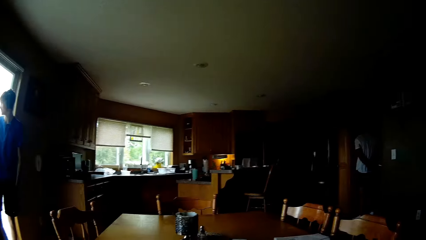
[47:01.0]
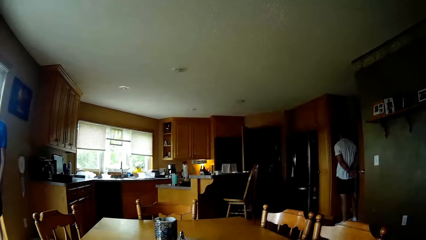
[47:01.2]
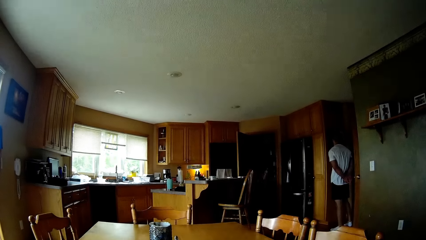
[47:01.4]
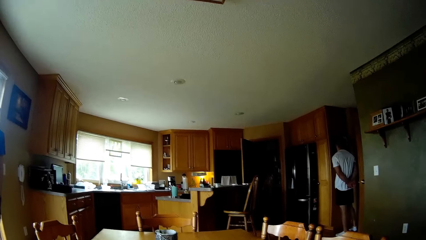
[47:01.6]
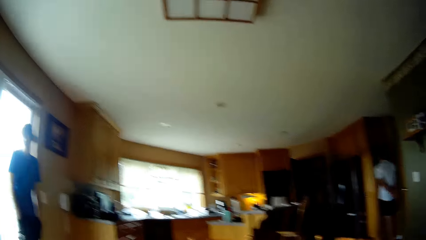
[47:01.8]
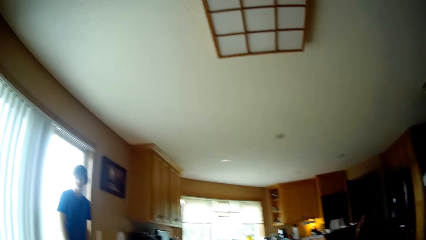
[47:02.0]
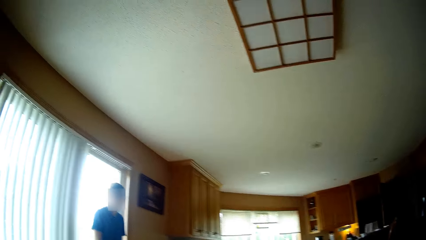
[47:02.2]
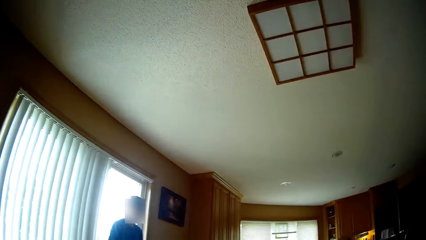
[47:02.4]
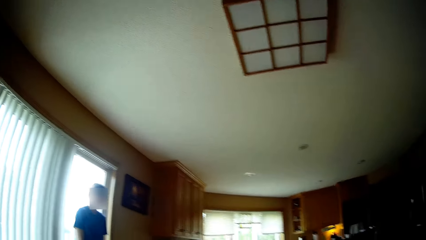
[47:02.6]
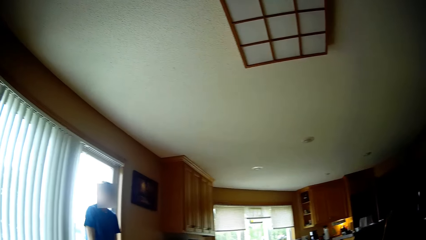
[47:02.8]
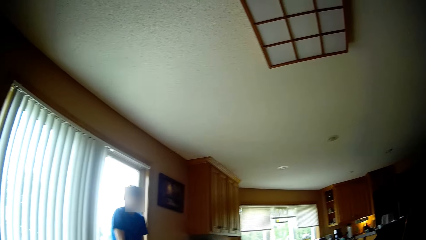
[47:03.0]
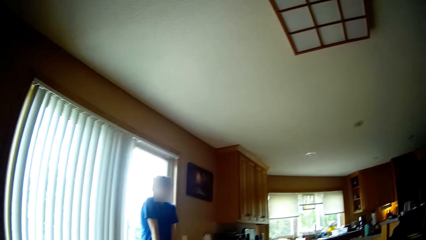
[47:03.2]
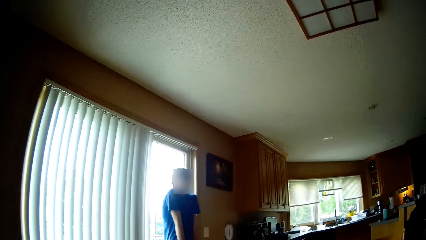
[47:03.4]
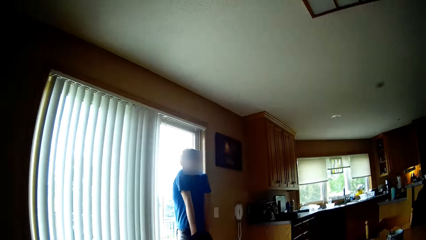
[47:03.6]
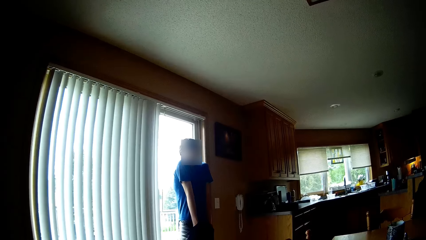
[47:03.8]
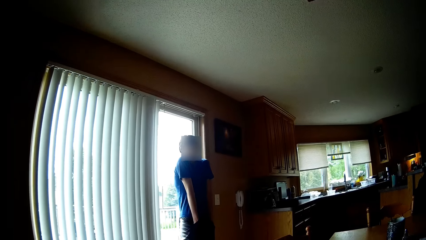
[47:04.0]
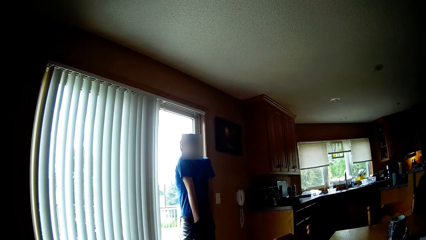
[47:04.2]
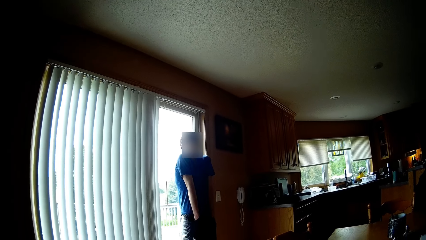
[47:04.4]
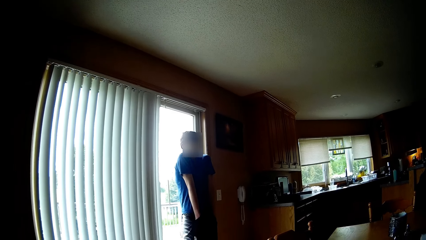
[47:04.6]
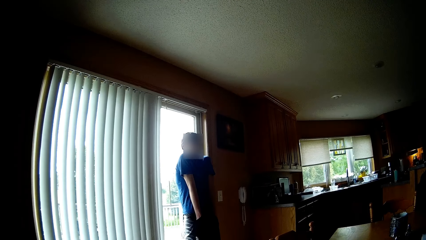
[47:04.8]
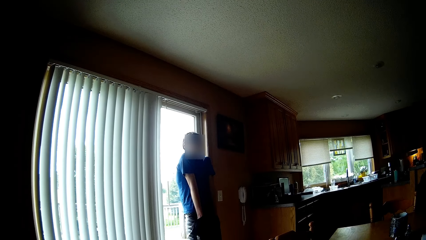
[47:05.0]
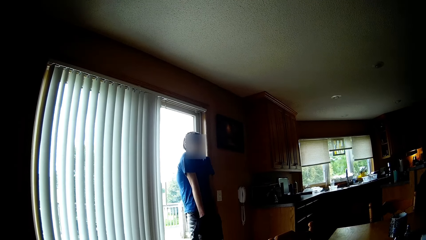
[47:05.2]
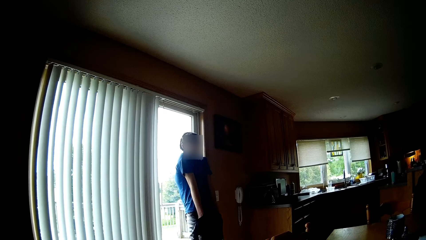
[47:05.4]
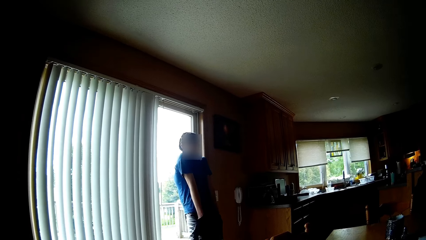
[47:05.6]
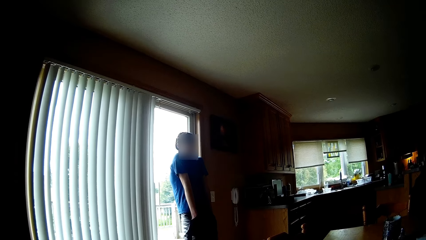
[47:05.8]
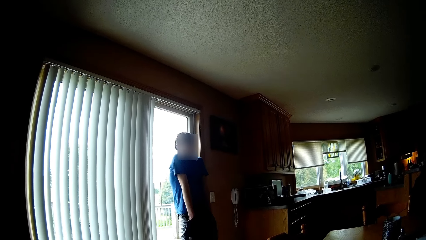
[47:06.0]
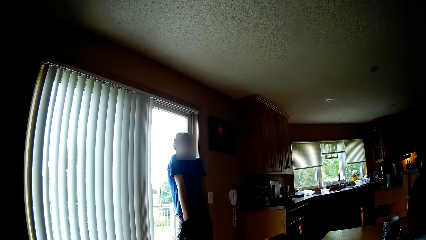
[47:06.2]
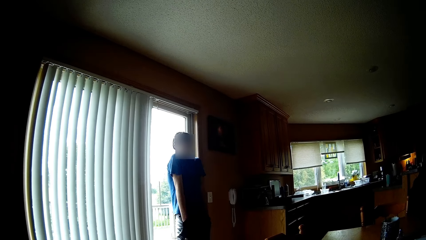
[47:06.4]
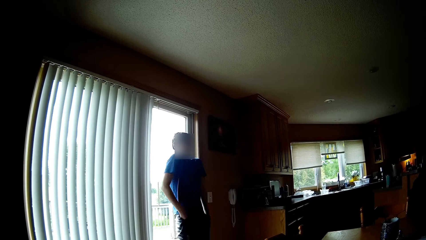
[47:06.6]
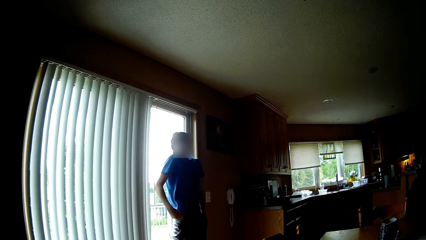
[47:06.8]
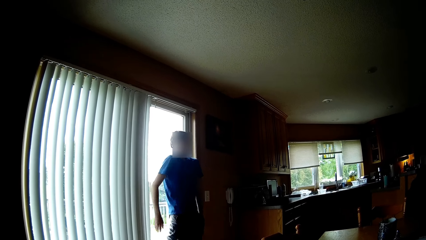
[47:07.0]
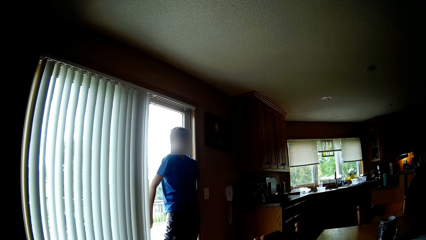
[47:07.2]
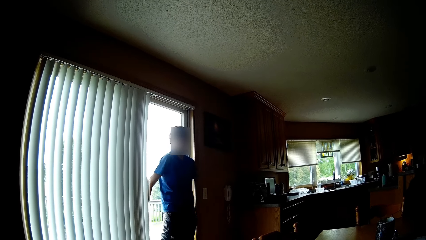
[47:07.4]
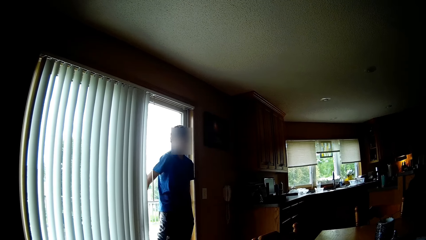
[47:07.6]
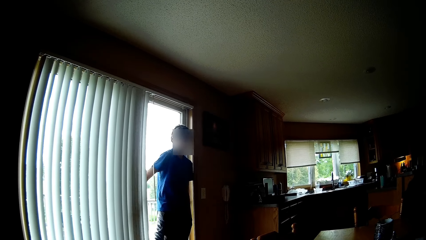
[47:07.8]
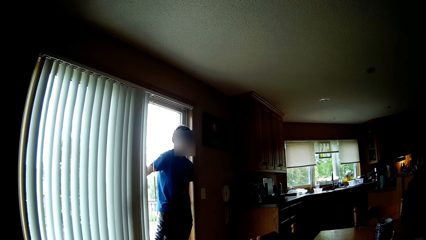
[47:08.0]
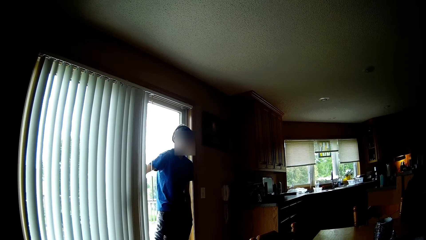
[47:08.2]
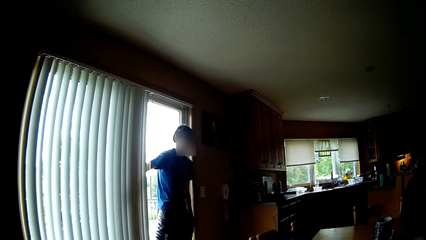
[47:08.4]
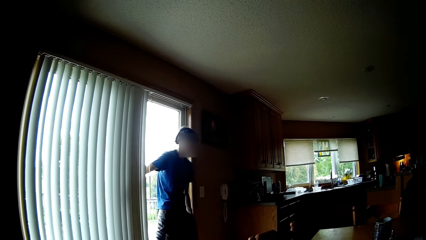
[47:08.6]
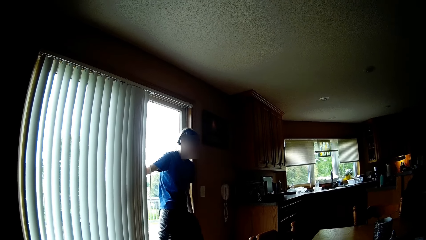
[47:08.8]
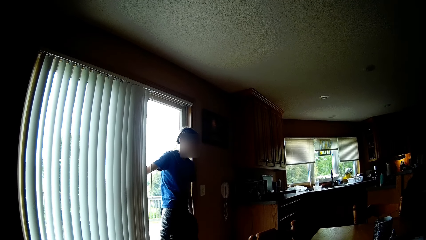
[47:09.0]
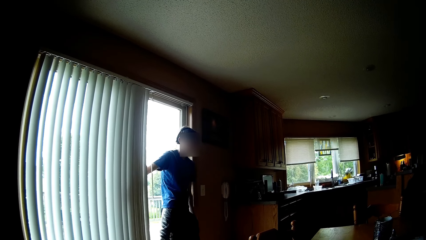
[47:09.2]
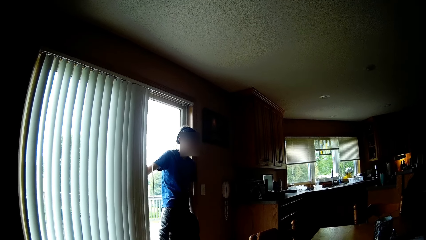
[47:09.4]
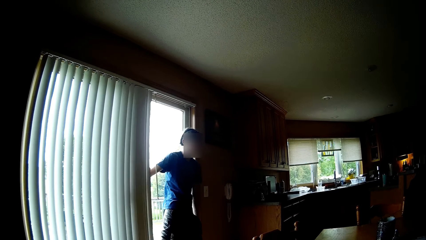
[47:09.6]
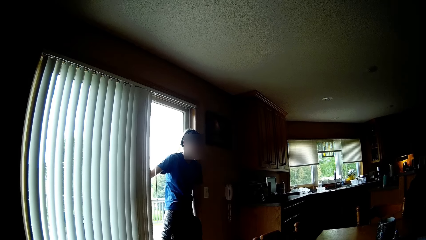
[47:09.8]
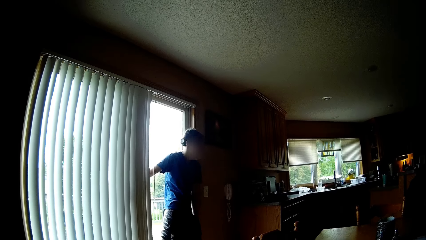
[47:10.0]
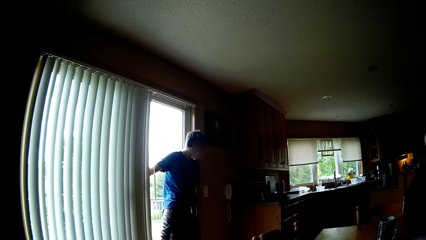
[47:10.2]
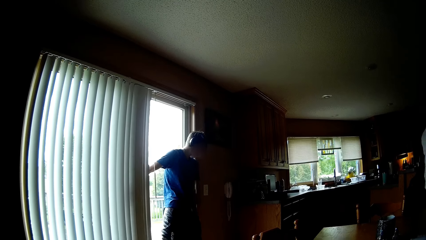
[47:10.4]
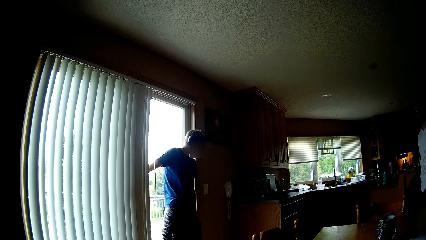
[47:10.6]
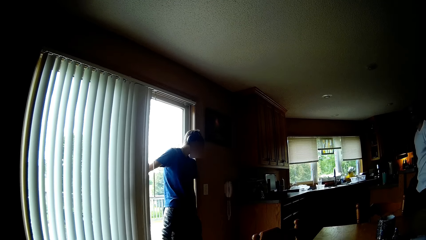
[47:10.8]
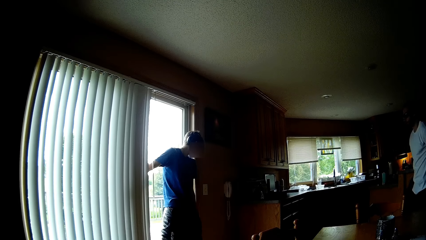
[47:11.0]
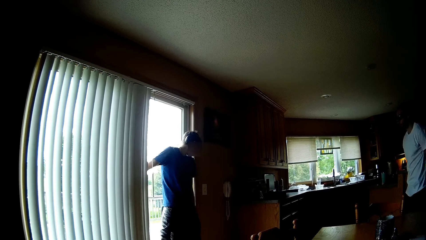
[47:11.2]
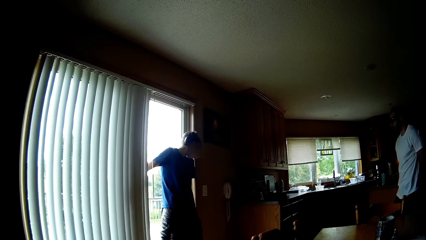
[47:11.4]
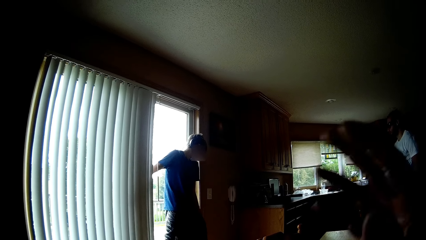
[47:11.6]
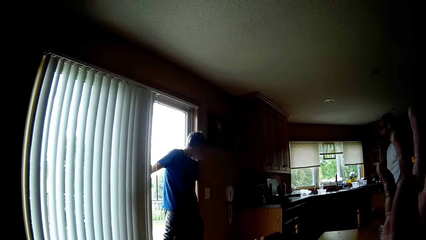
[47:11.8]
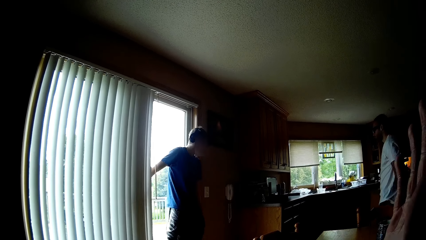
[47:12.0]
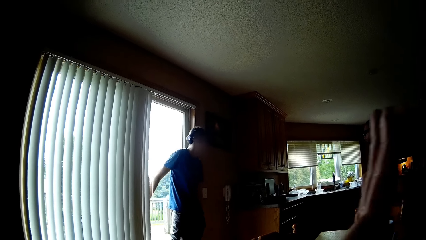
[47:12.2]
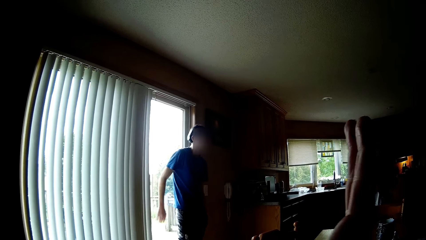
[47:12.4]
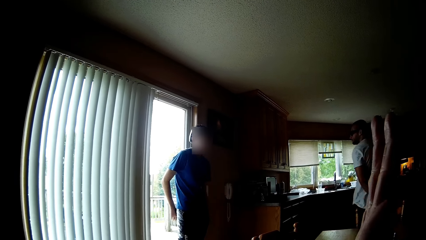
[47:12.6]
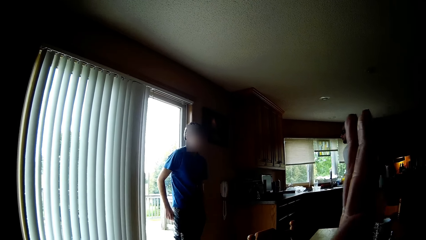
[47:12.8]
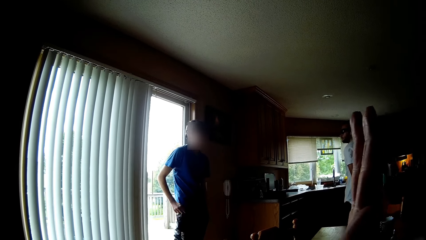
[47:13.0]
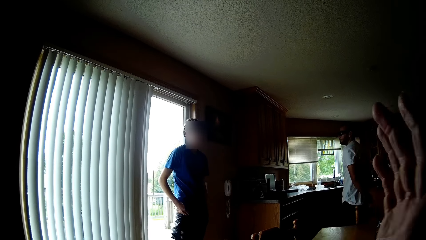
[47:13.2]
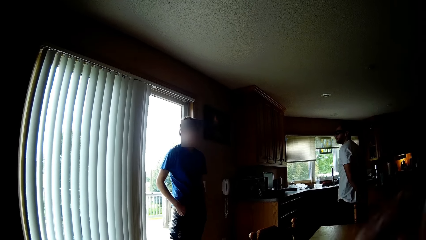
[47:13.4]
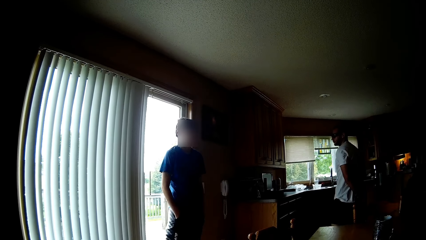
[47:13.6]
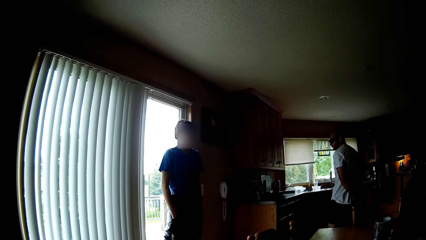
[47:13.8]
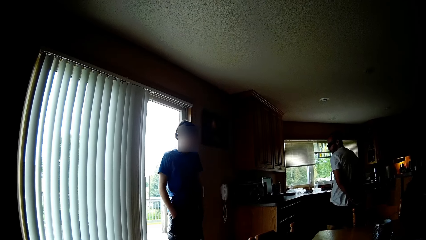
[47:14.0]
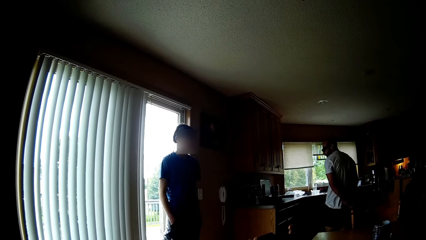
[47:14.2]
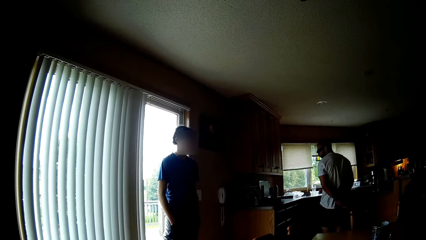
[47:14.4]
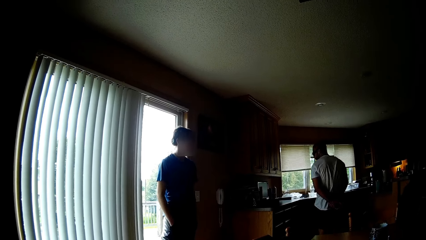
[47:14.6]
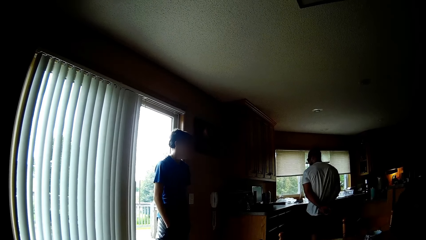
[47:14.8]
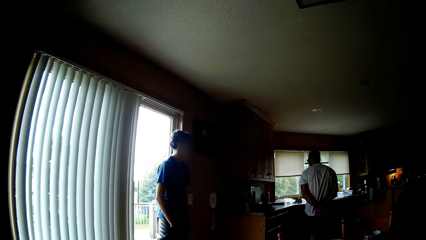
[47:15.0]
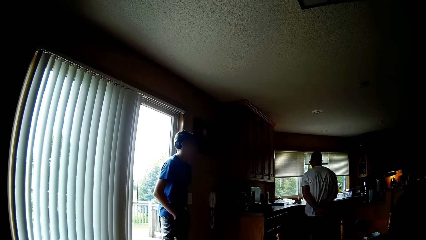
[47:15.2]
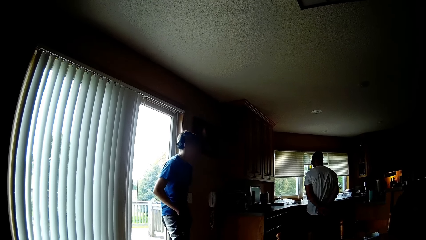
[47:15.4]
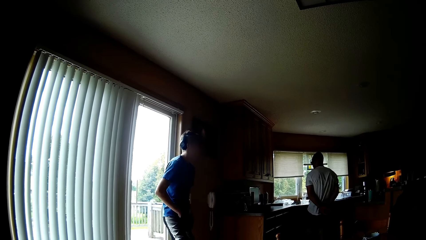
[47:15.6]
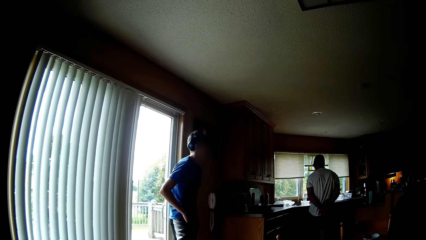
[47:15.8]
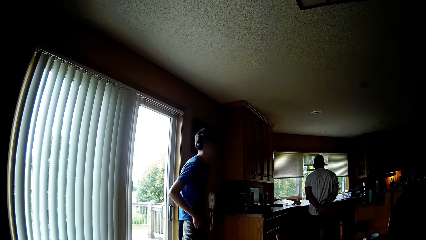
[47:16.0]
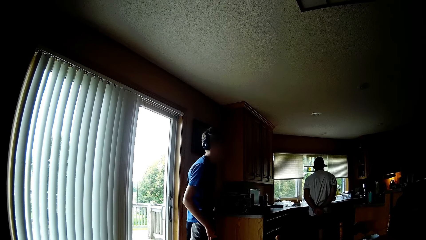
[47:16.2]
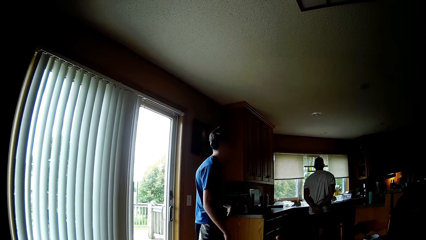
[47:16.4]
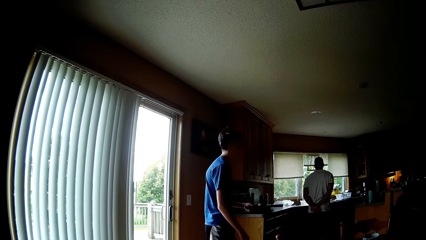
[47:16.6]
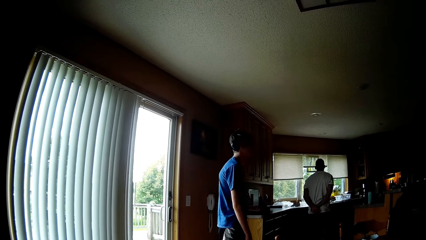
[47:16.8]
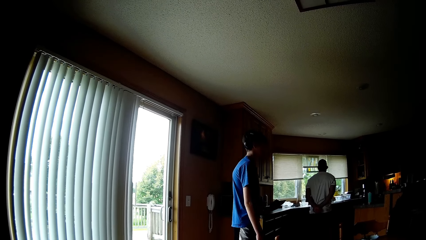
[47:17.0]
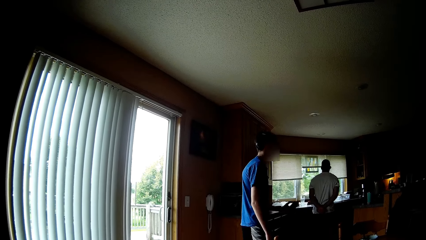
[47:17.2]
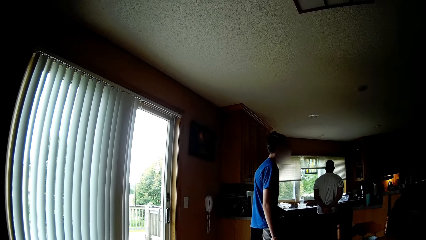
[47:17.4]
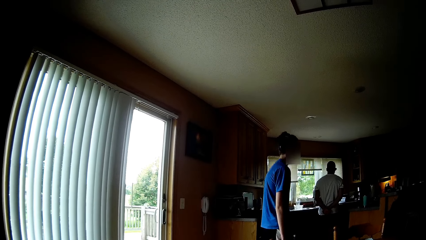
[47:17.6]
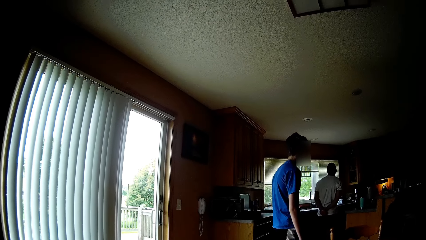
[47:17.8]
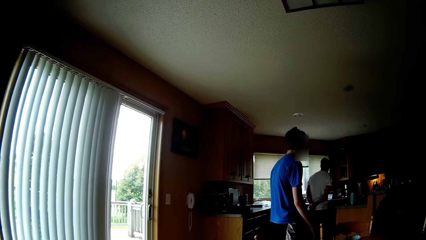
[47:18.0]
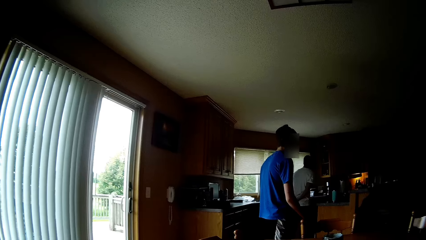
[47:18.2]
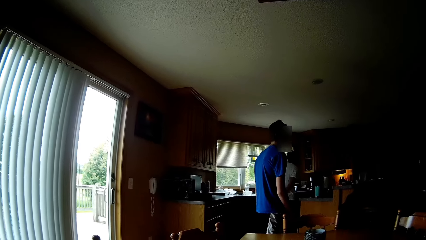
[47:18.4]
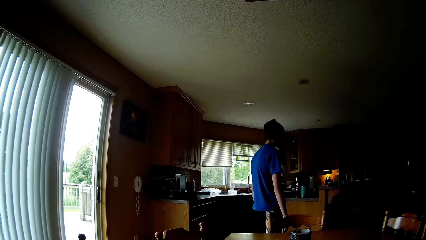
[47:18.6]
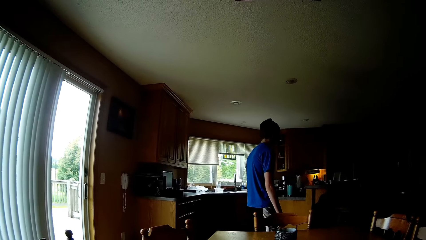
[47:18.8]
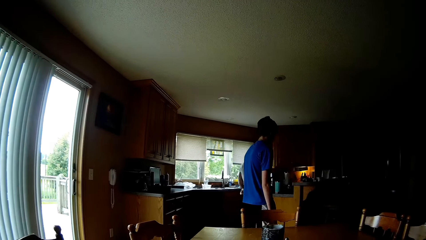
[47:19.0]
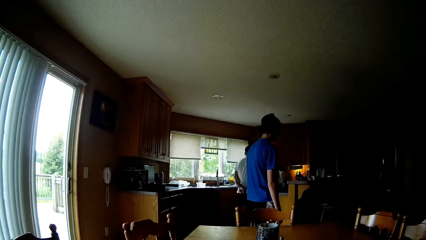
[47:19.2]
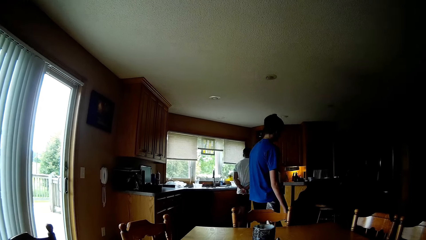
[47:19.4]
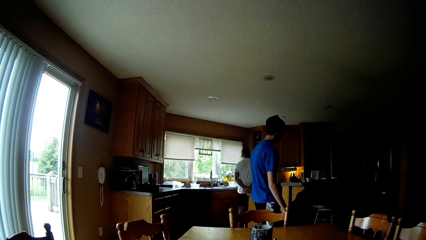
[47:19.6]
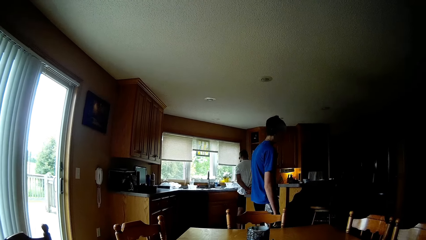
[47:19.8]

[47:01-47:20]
A man stands at a wardrobe. The camera wearer speaks to another man. The other man stretches his back, speaks to the camera wearer, and moves his hands. The camera wearer speaks to the other man. He makes gestures with his hands. The other man puts his hands in the pocket. The first man moves around the house and holds his hands in the back. The other man walks in the room.
